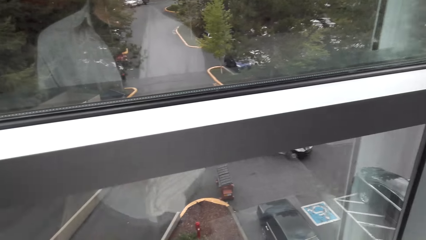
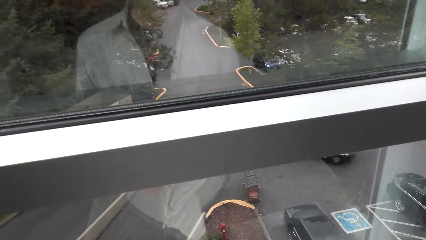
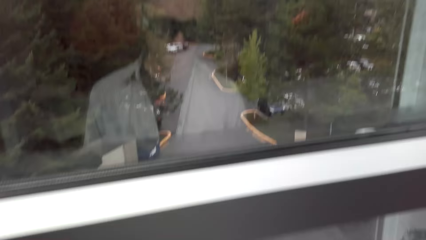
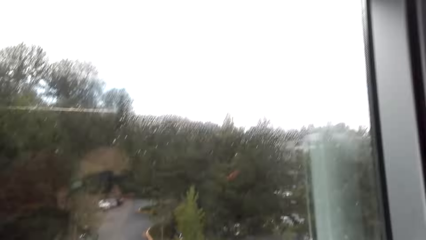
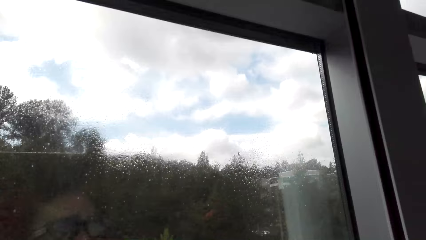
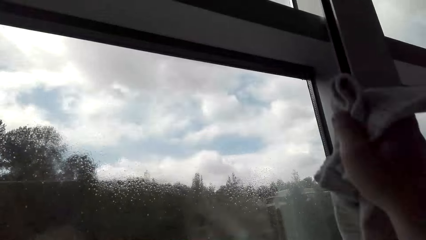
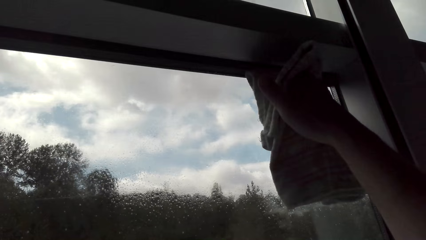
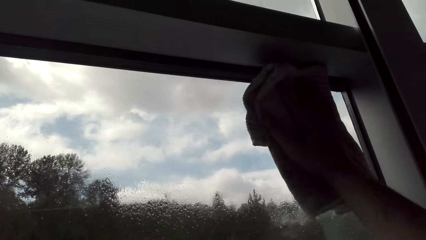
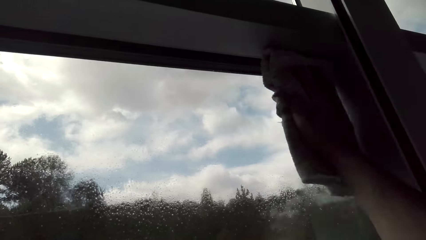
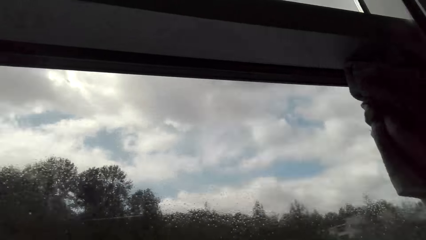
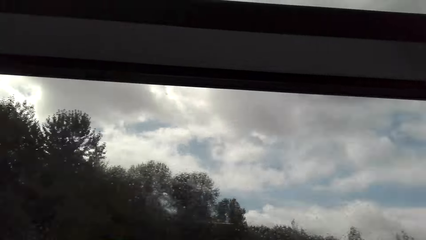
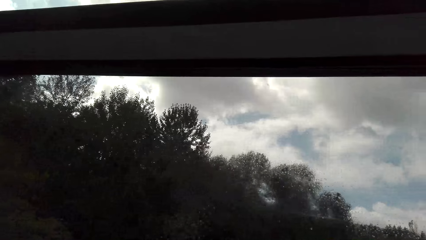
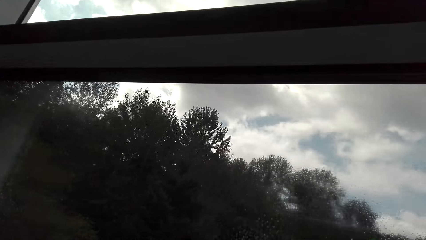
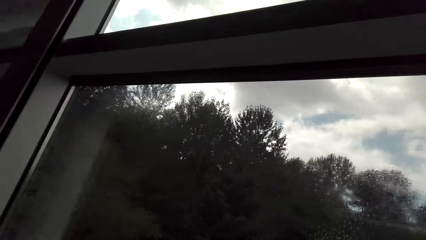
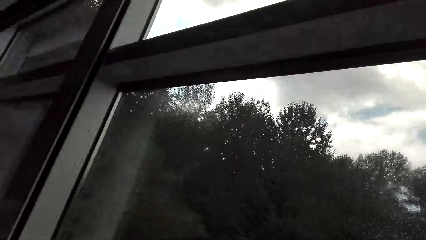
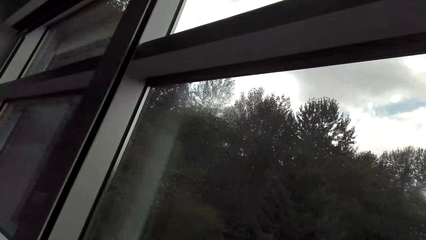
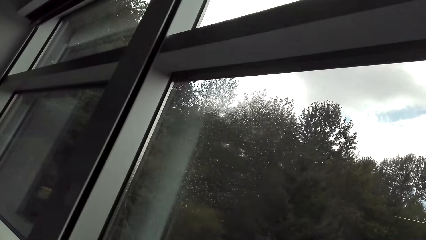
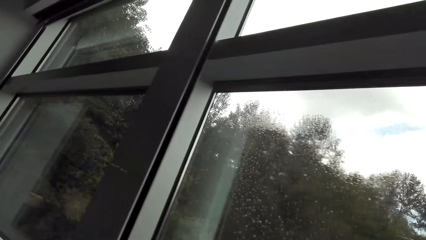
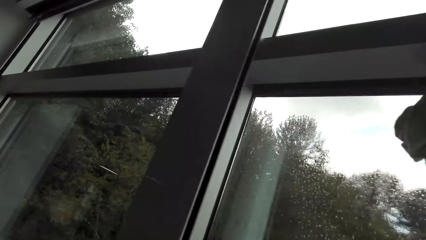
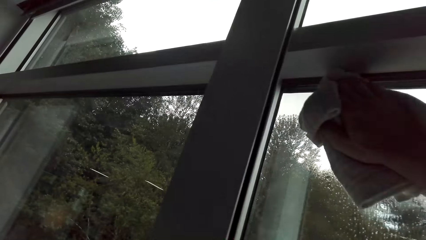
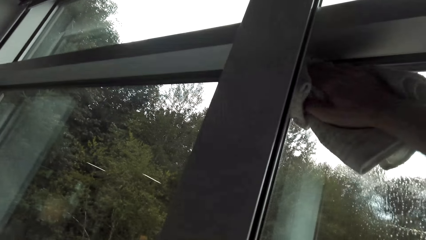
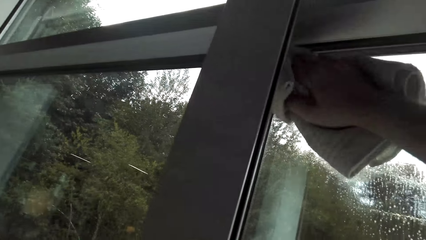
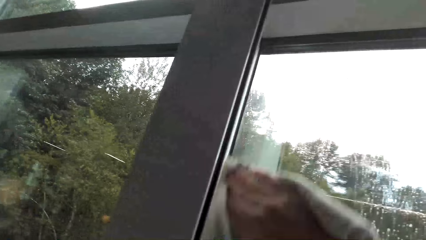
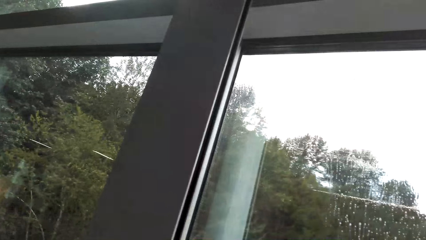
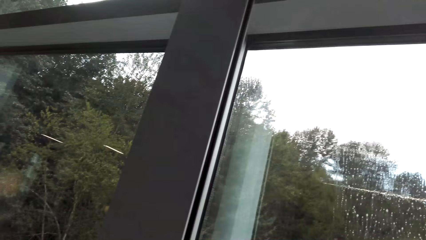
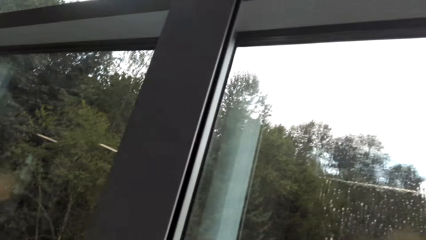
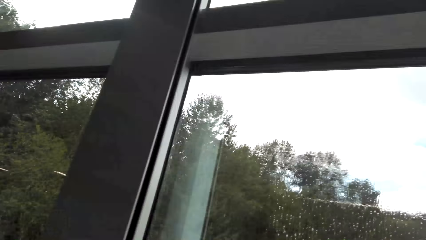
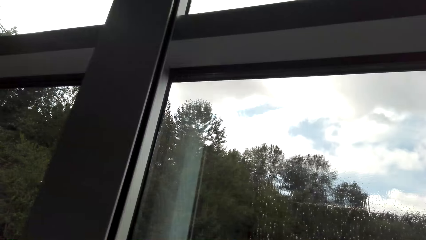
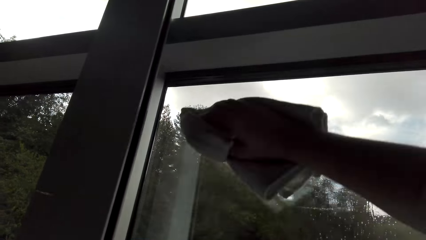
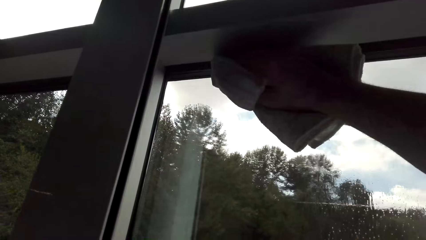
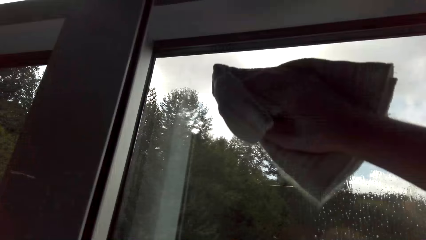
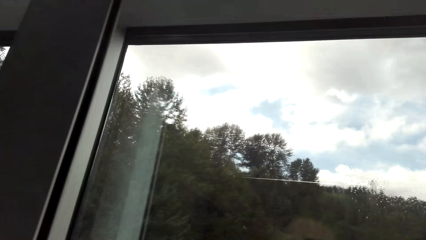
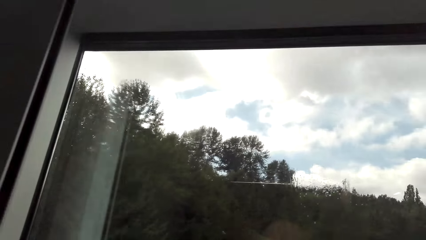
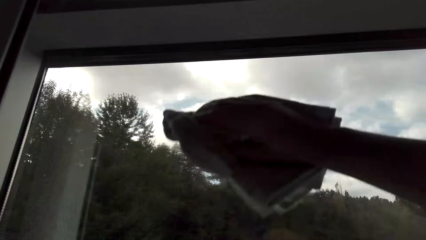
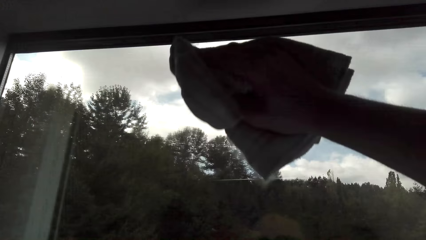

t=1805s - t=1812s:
The camera wearer wipes the window pane.

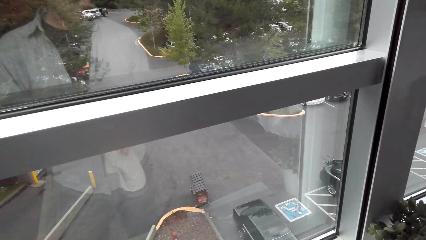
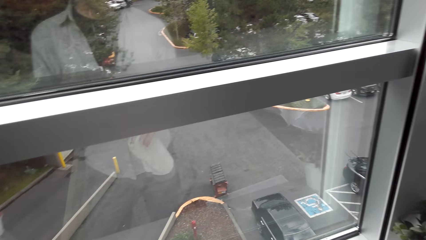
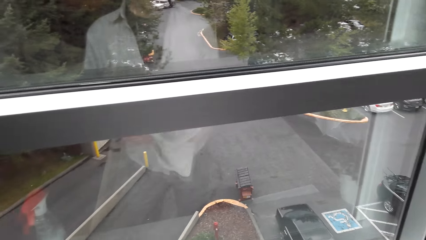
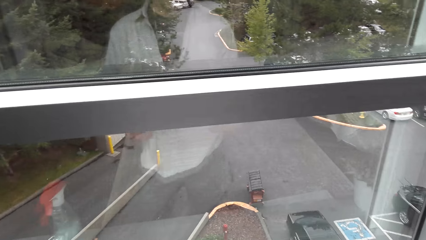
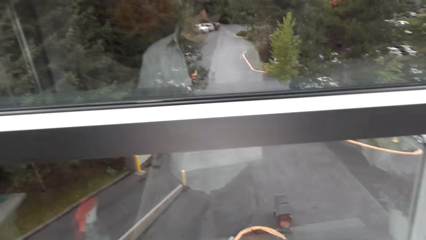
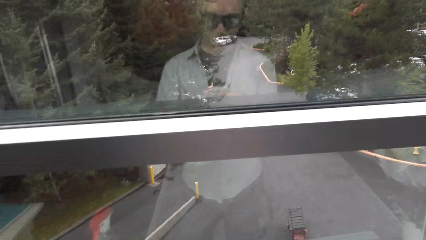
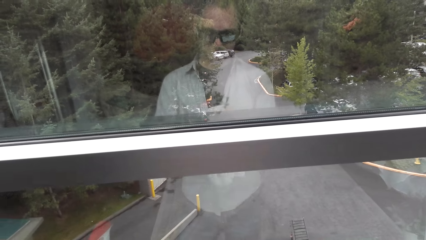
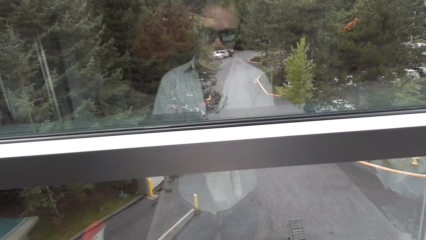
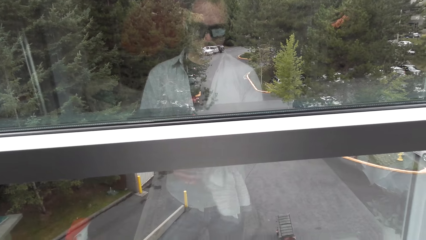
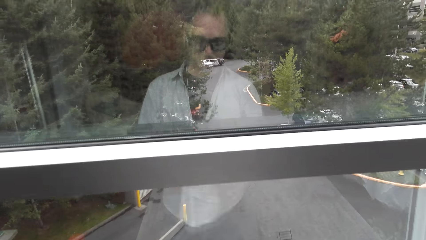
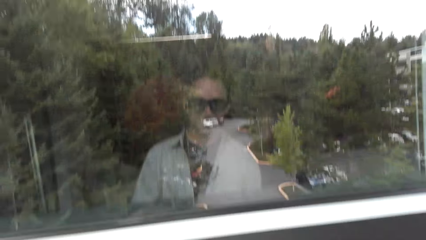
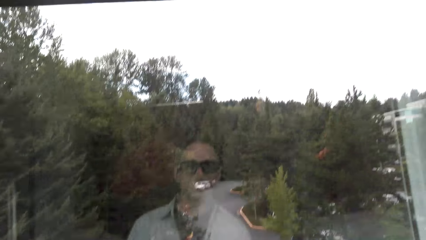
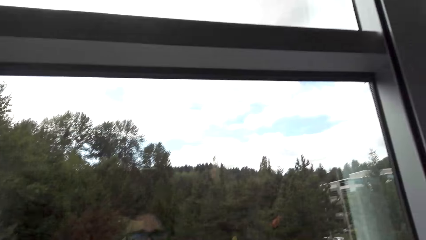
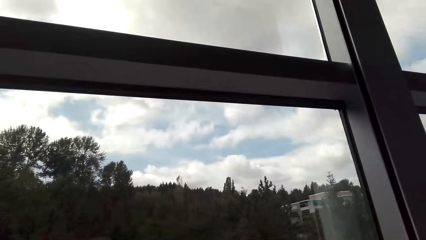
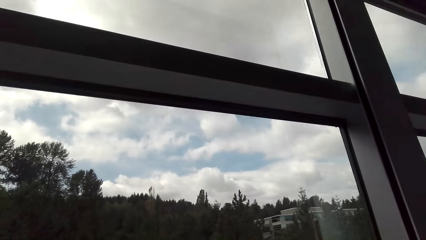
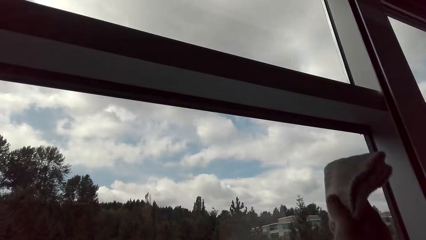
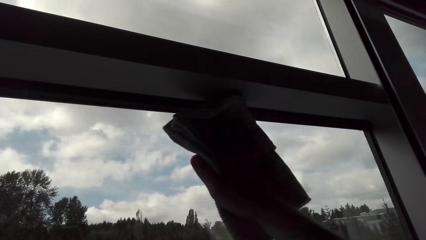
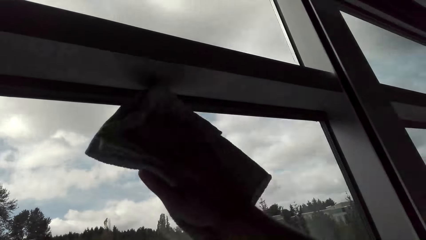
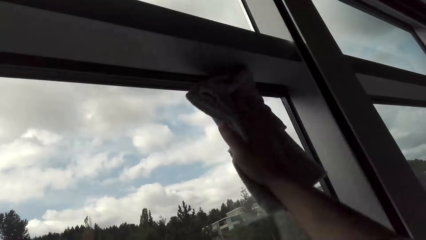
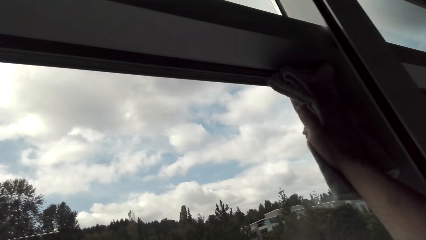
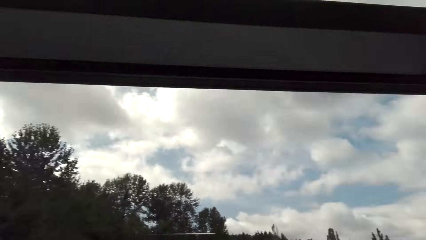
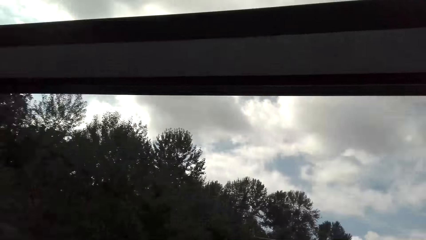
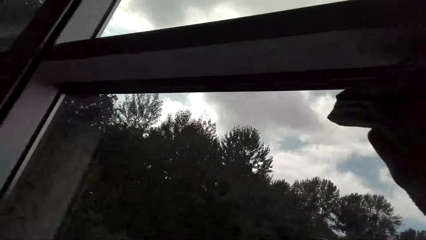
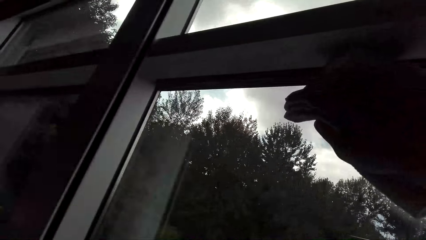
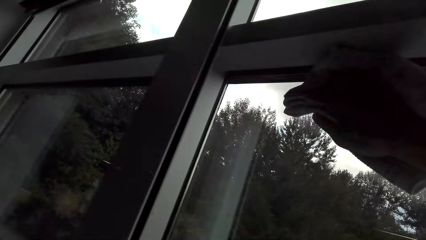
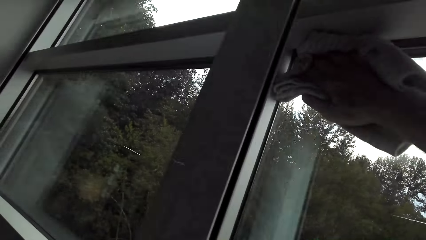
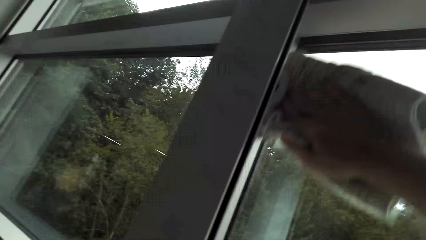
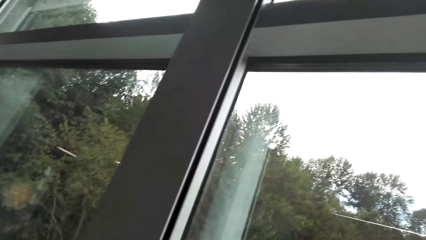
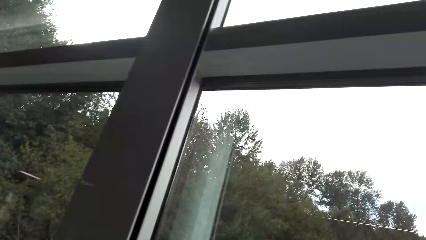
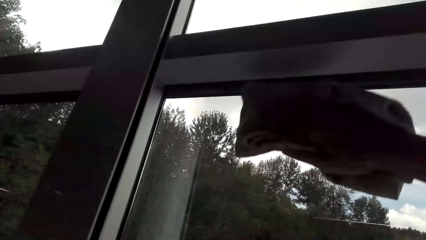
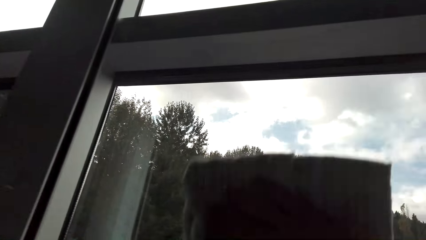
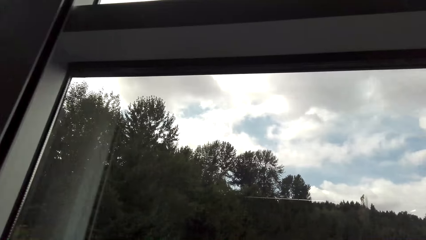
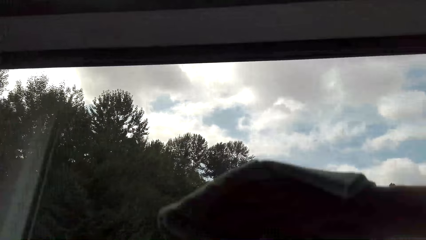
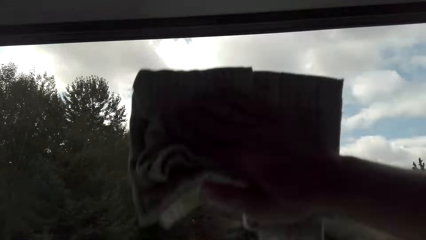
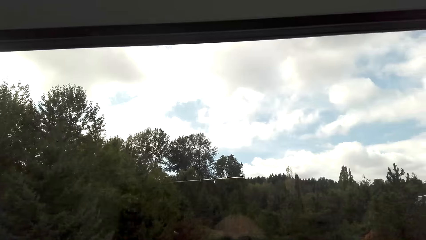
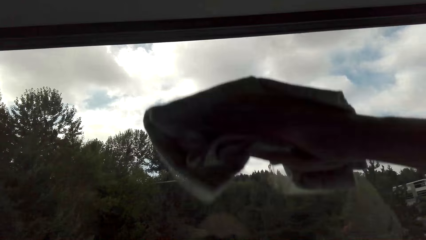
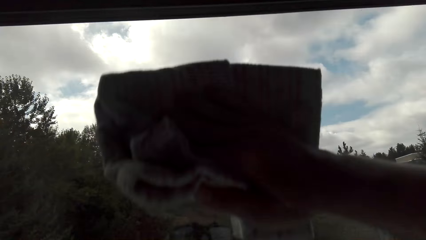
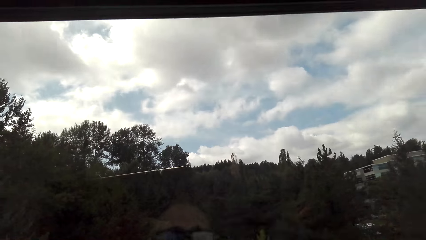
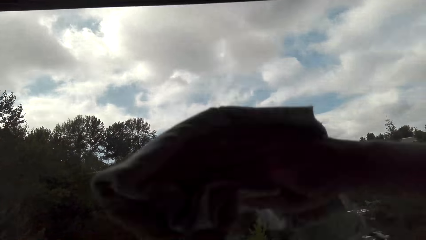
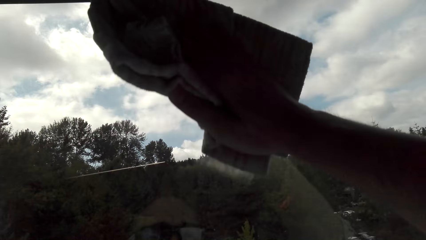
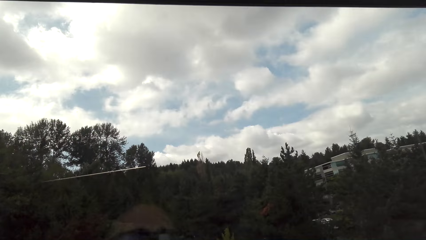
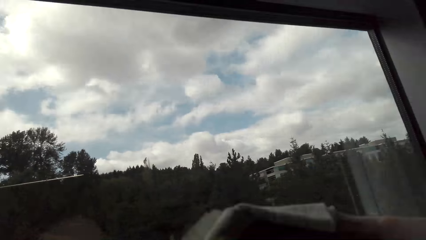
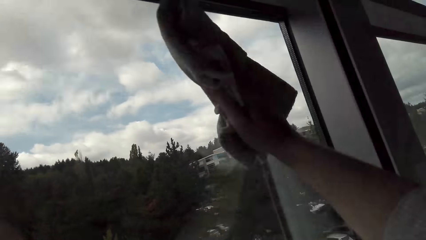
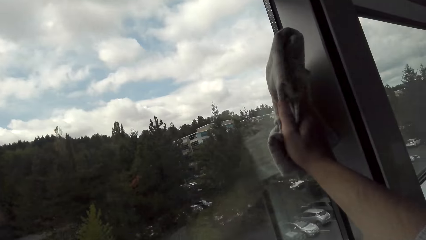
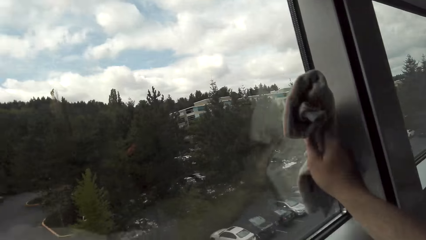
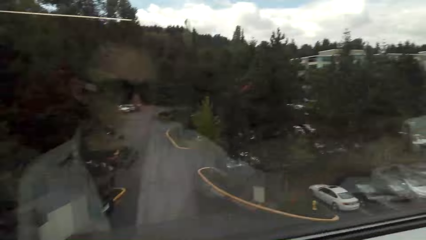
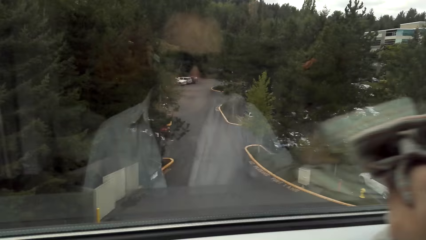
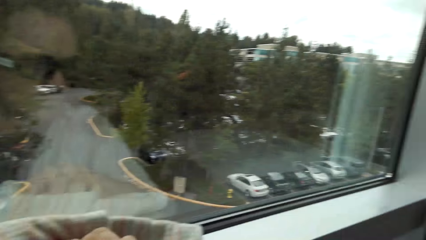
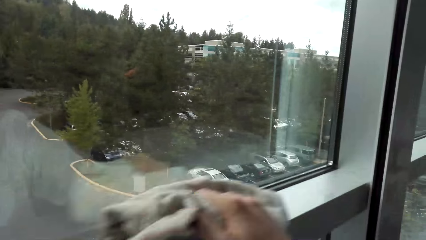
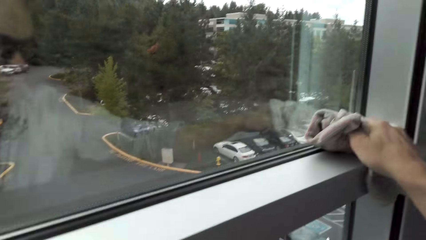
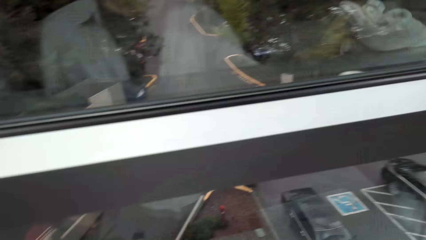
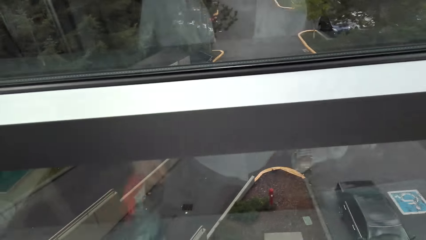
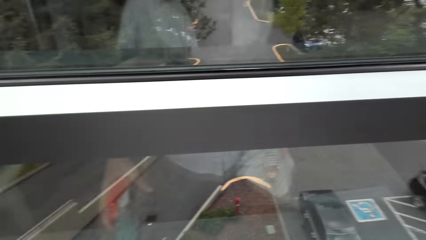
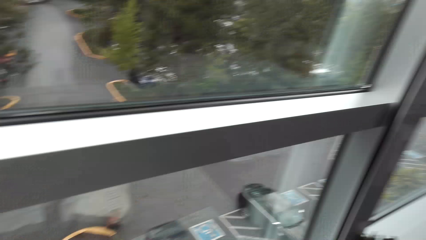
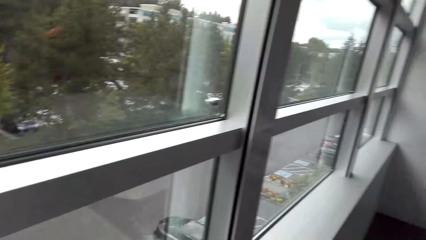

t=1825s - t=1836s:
The camera wearer folds the cloth. They wipe the window pane.
